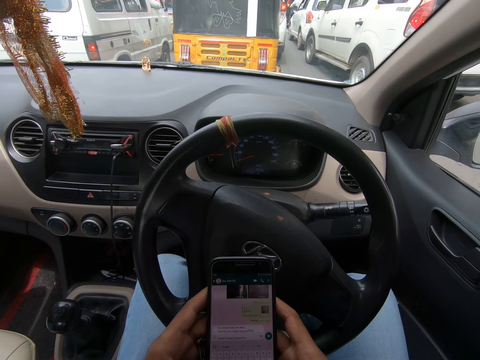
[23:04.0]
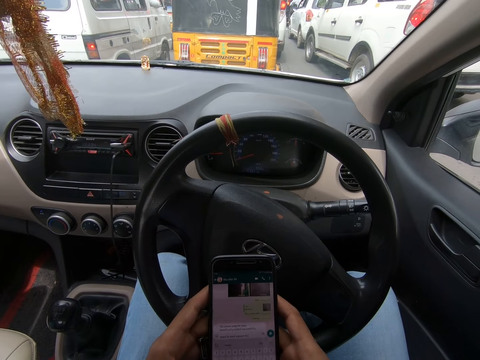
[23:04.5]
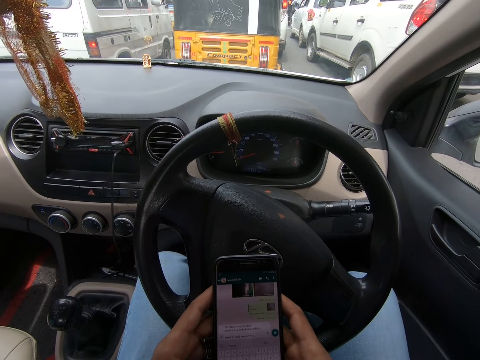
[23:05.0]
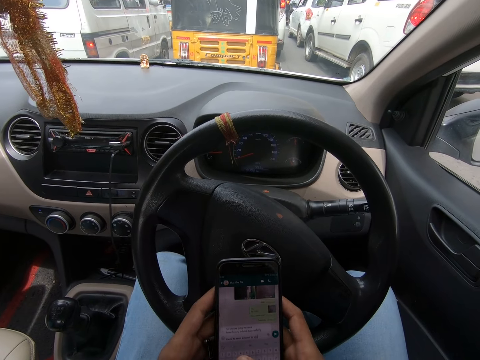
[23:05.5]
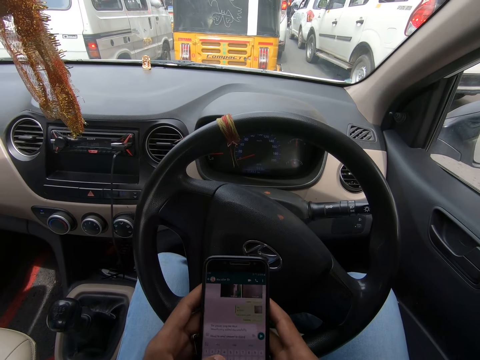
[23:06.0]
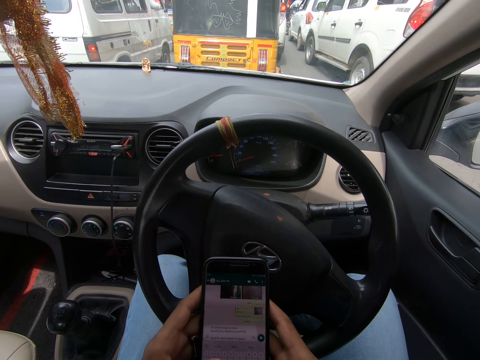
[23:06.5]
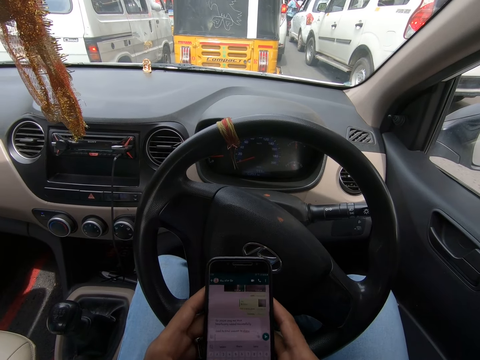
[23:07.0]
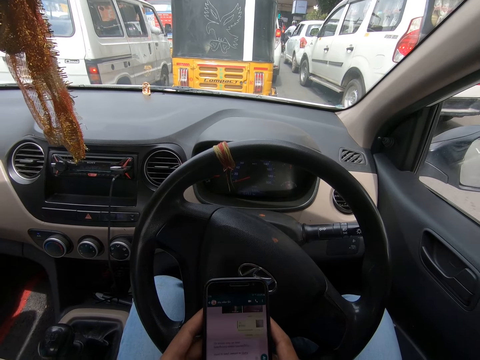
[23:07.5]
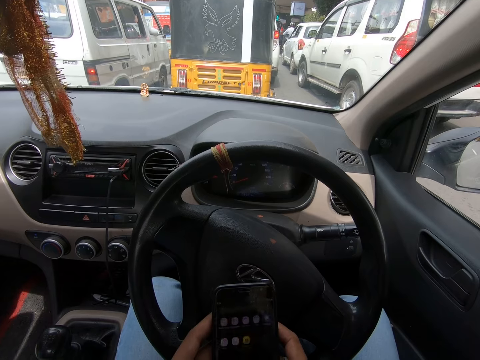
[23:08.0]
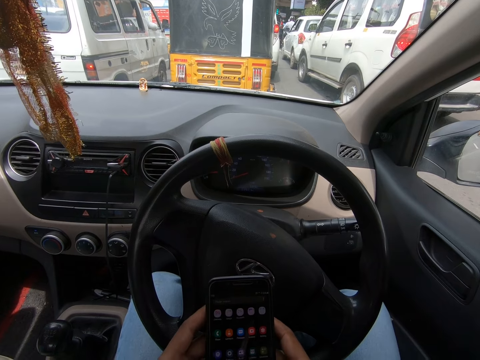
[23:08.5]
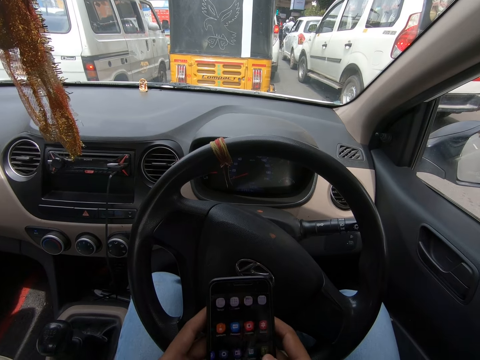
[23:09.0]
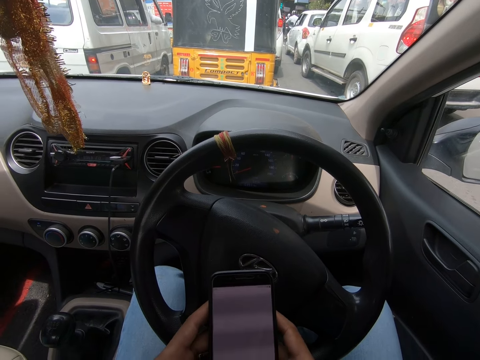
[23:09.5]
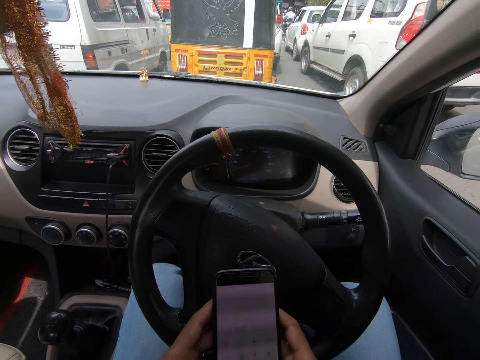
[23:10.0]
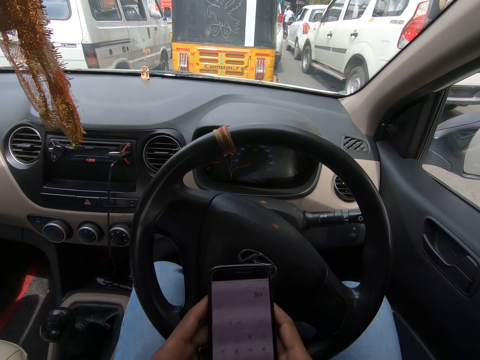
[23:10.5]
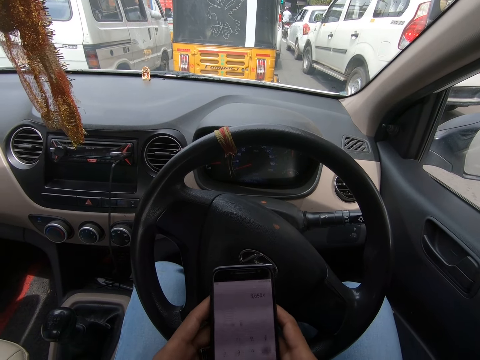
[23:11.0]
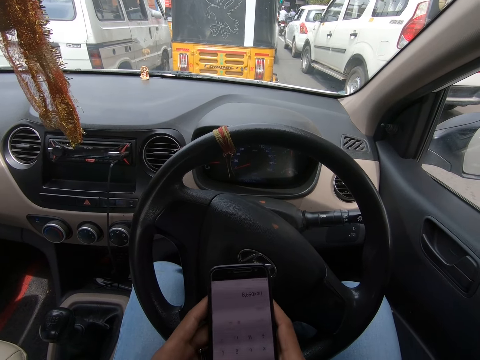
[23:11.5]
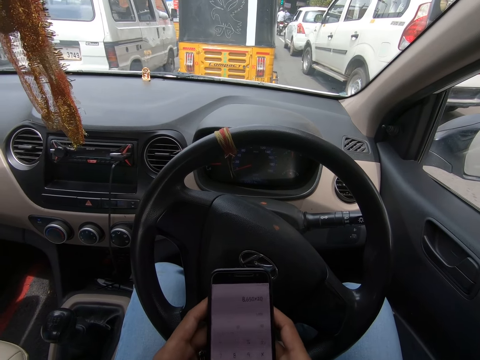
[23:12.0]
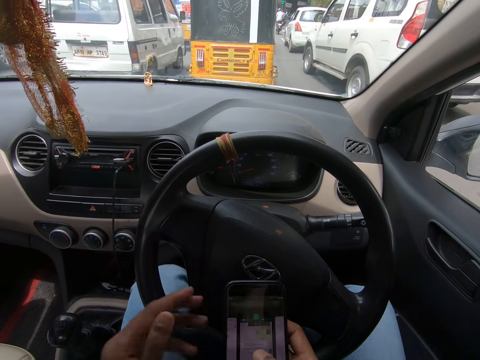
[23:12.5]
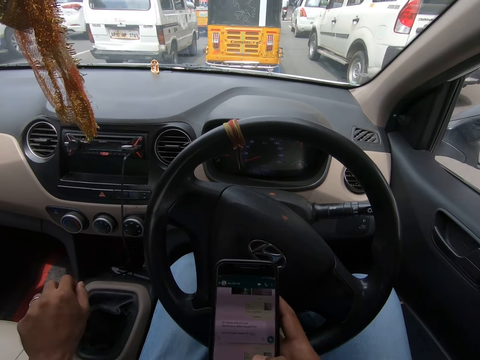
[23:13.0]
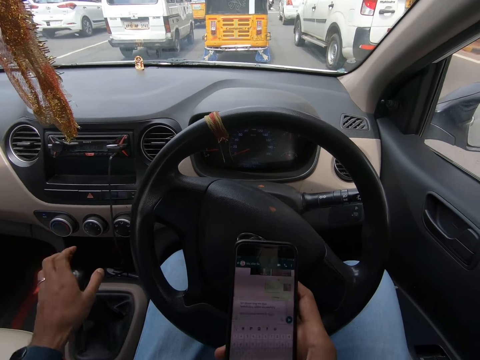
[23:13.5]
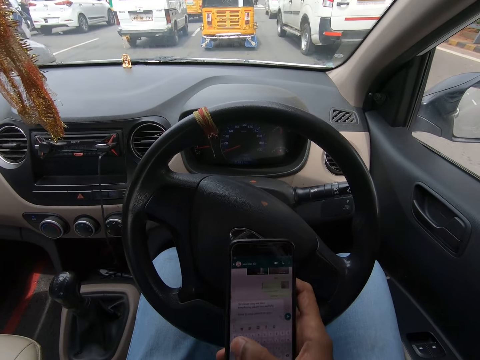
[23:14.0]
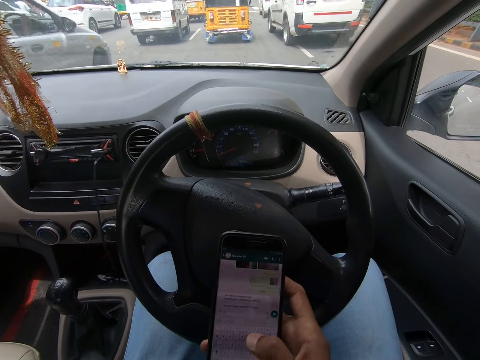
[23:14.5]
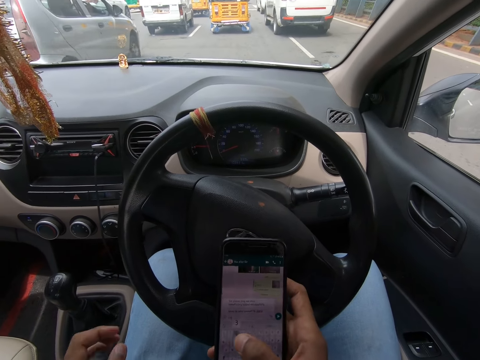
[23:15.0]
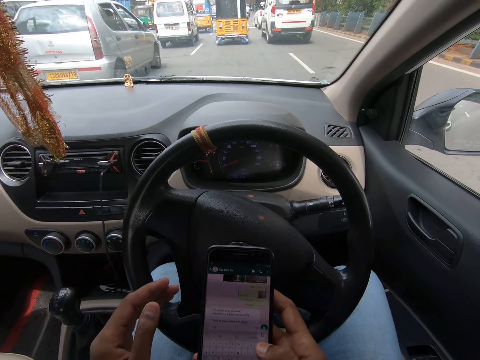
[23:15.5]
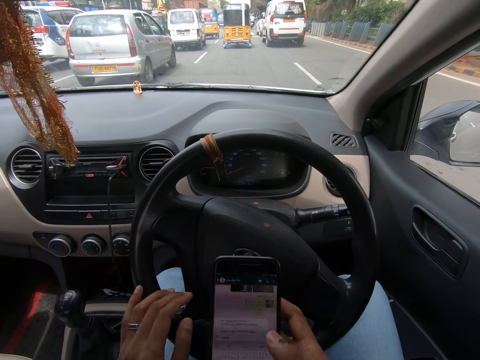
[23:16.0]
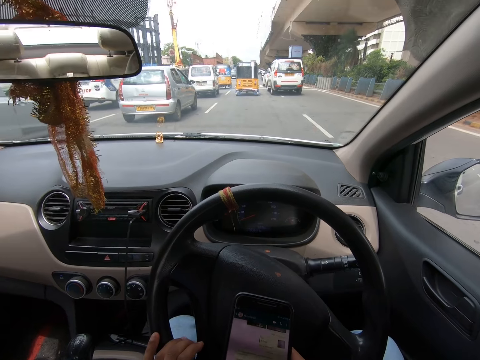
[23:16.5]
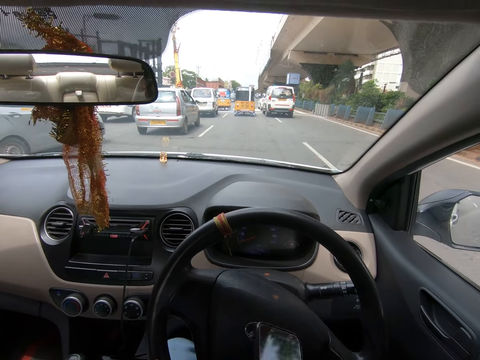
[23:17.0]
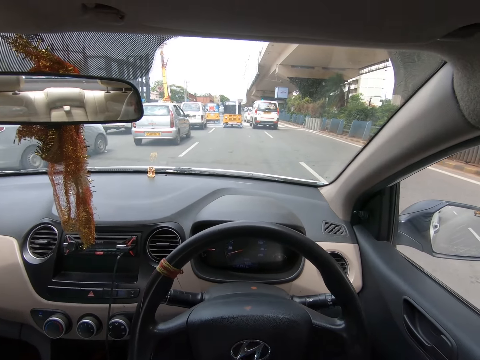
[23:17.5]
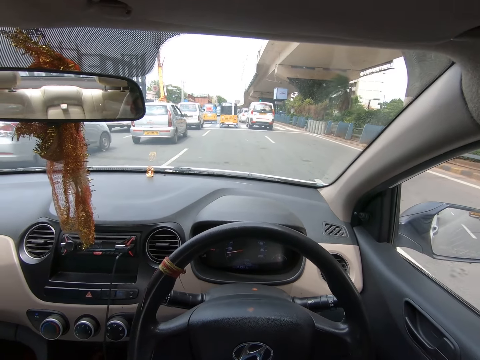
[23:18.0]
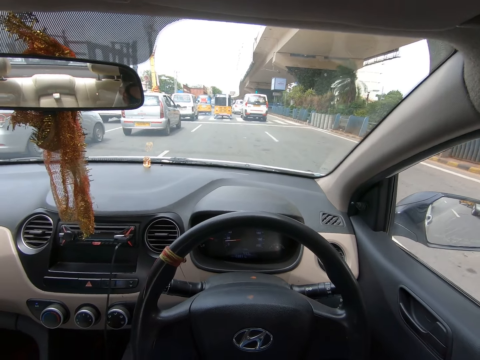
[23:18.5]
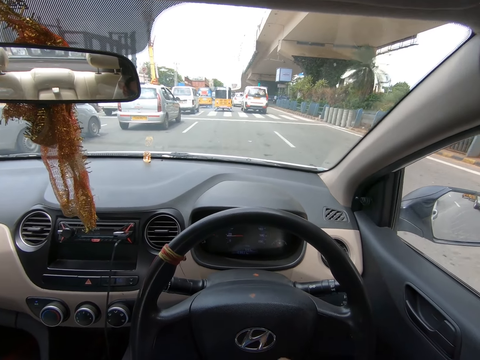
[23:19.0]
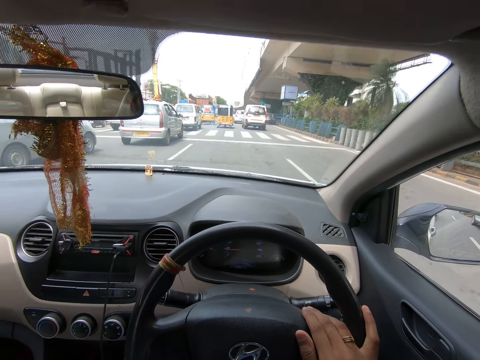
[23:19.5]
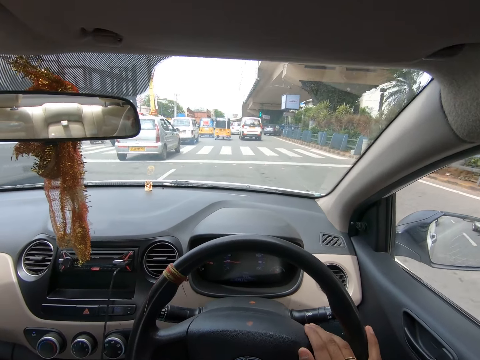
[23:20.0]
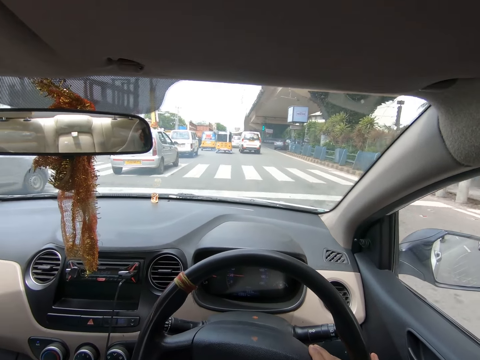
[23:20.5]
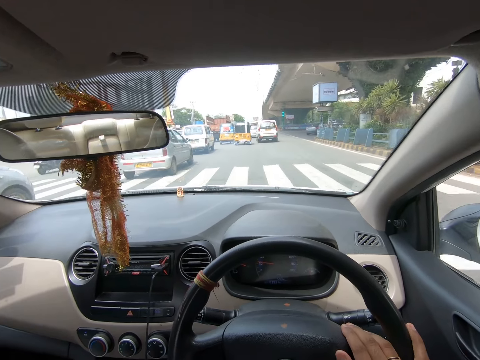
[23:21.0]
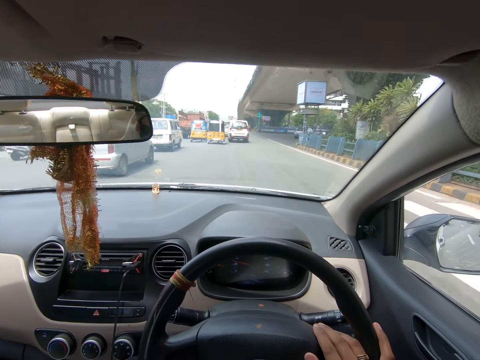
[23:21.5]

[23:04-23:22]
The camera wearer types on the phone. They operate the phone. They operate the phone again. They hold the car gear. They operate the car gear. They operate the phone. They steer the steering wheel. They hold the phone. They drive a car on the road.

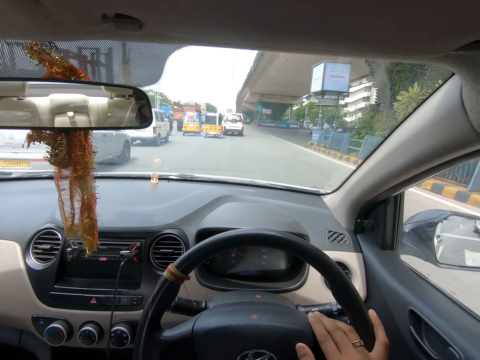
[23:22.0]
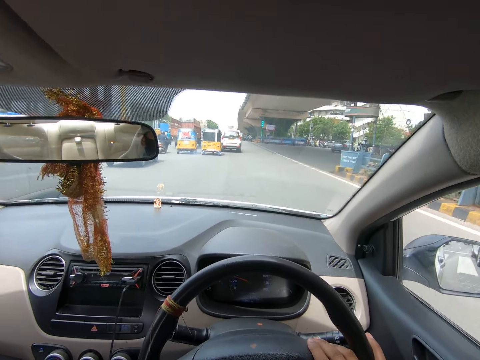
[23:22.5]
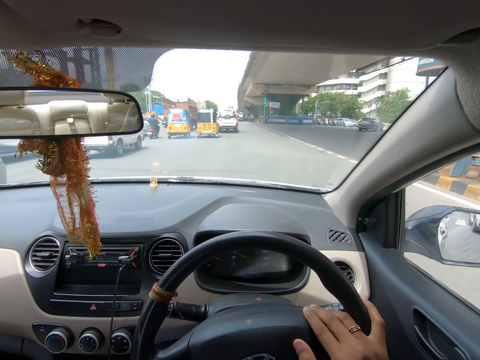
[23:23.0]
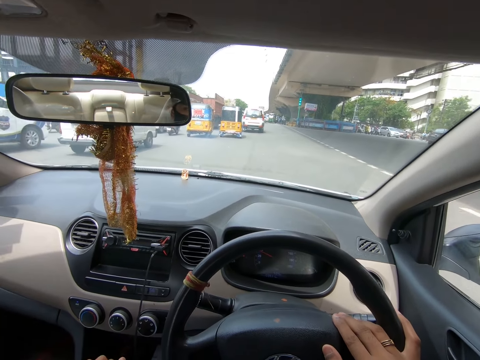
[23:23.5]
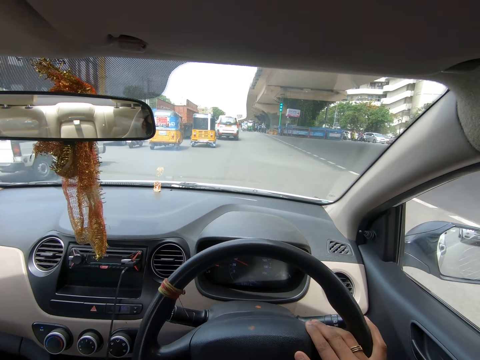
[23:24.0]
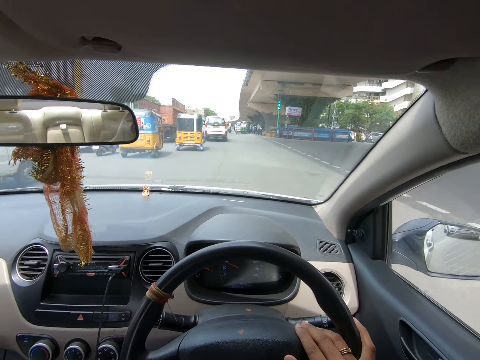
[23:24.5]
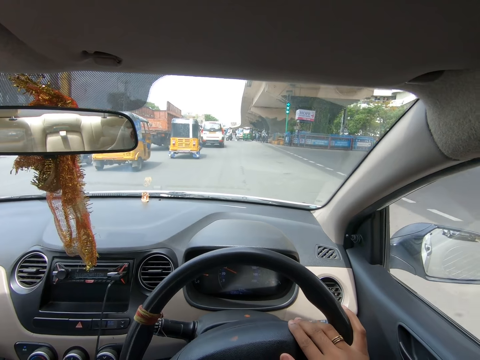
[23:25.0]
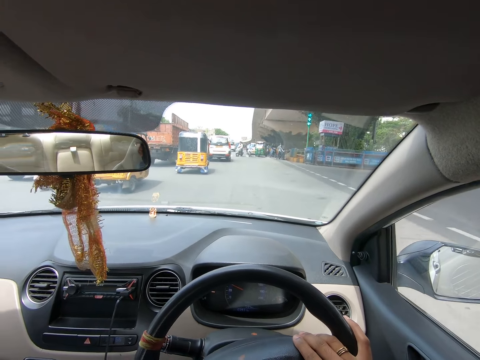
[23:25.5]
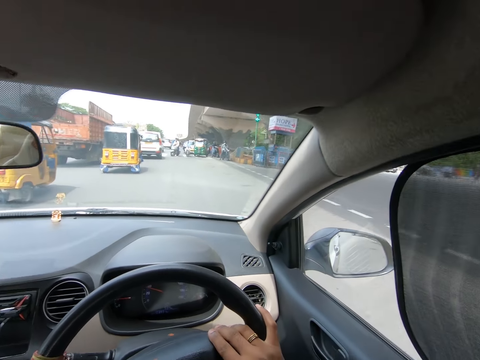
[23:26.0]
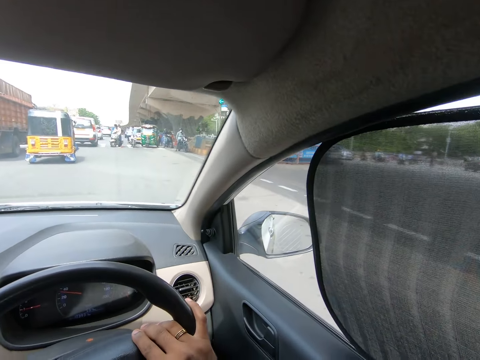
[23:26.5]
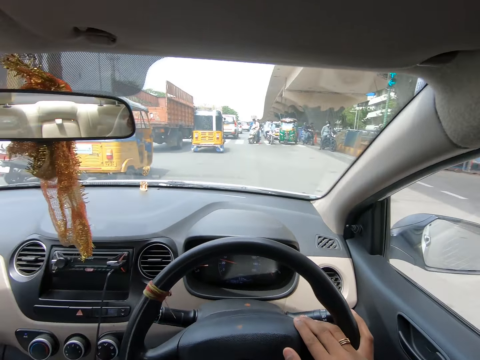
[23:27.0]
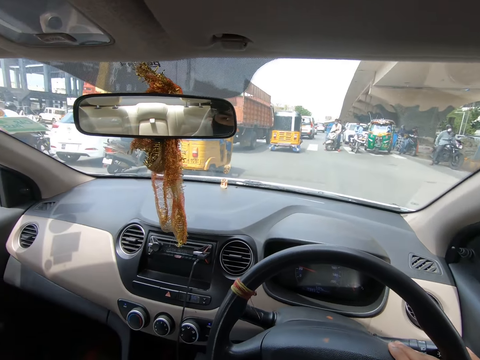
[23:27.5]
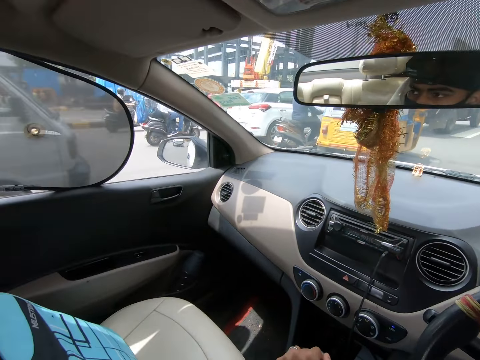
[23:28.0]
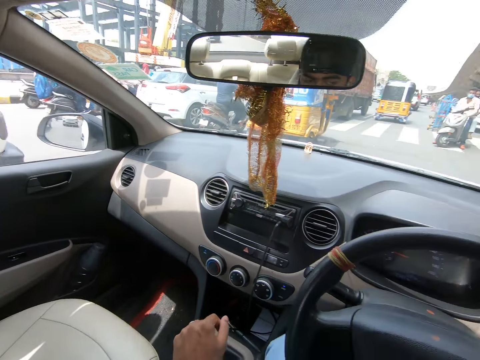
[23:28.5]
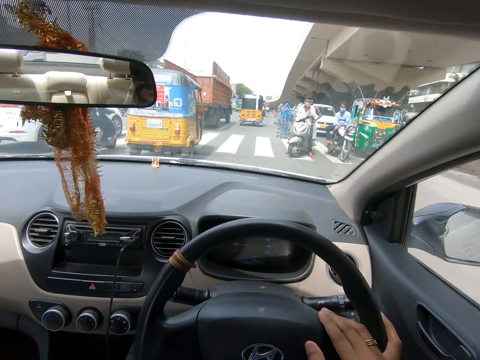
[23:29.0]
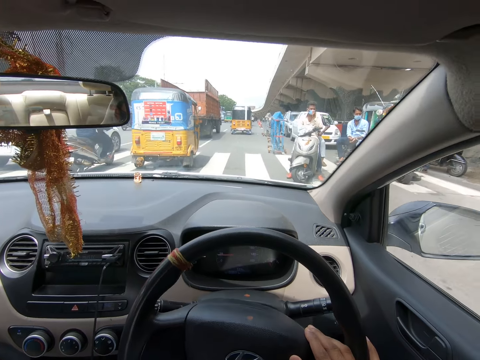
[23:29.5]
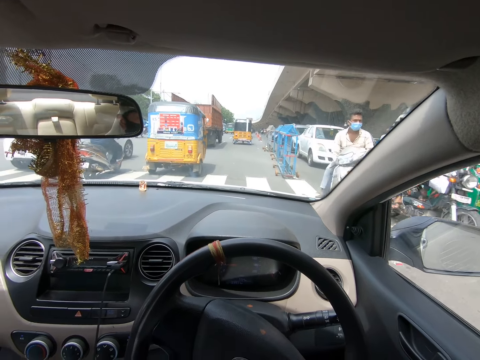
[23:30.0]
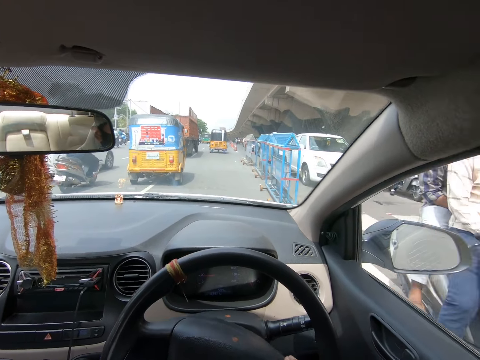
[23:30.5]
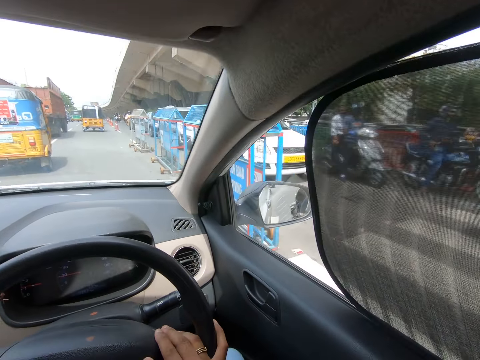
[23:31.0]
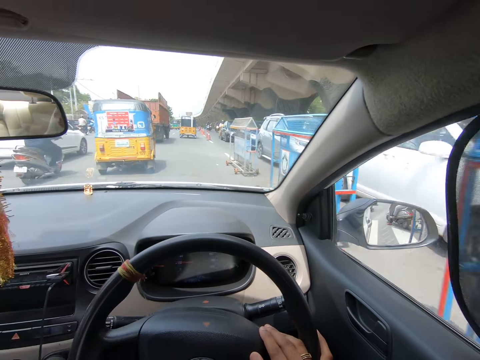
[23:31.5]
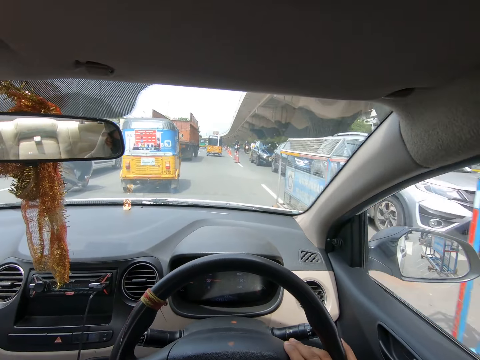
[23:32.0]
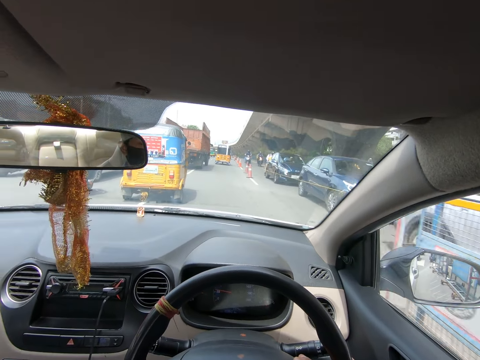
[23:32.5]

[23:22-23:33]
The camera wearer drives the car on the road. They look around. They look around again. They drive the car on the road.
